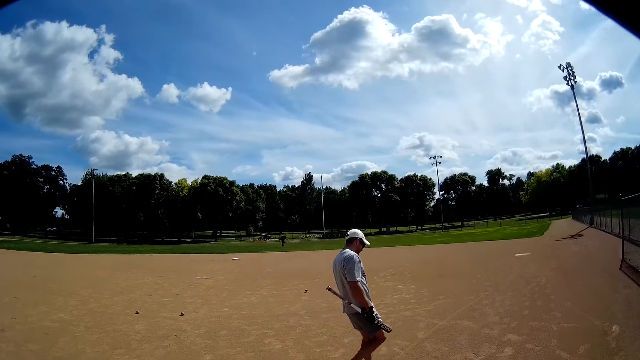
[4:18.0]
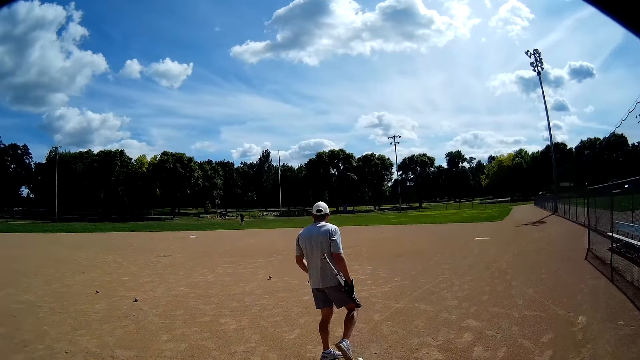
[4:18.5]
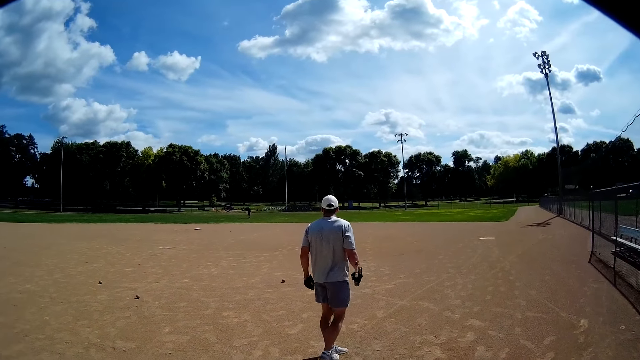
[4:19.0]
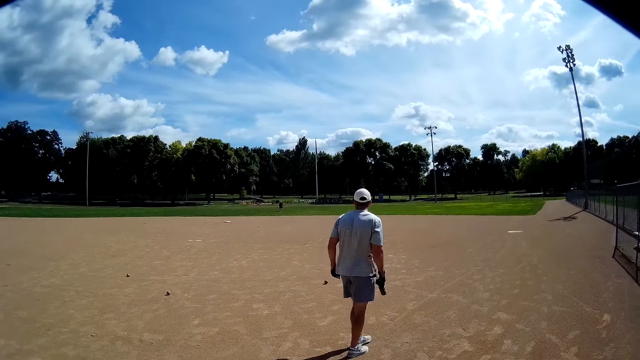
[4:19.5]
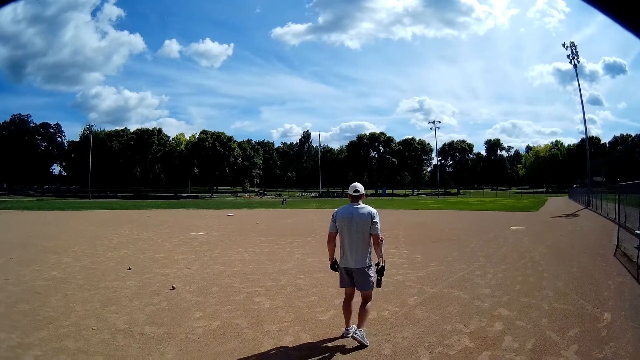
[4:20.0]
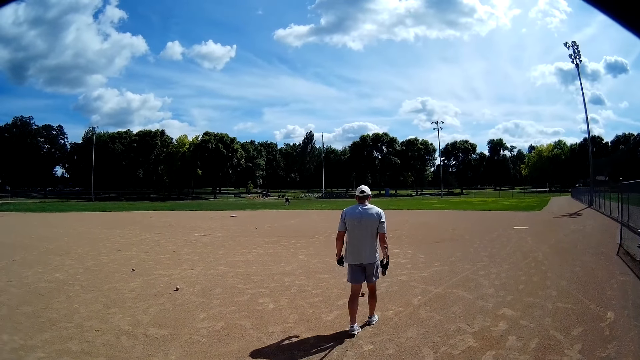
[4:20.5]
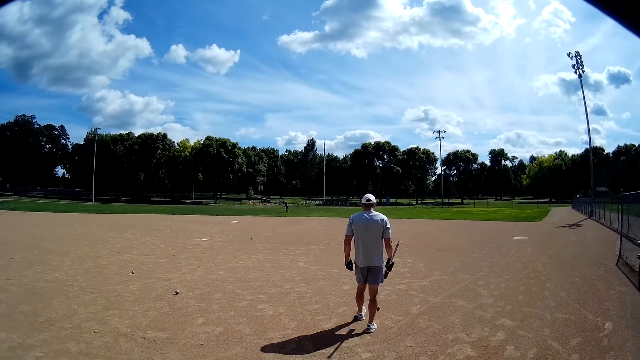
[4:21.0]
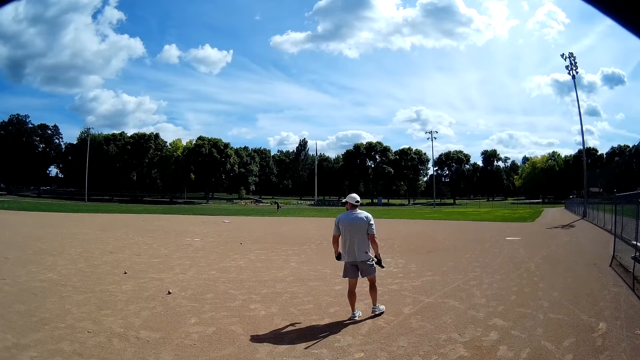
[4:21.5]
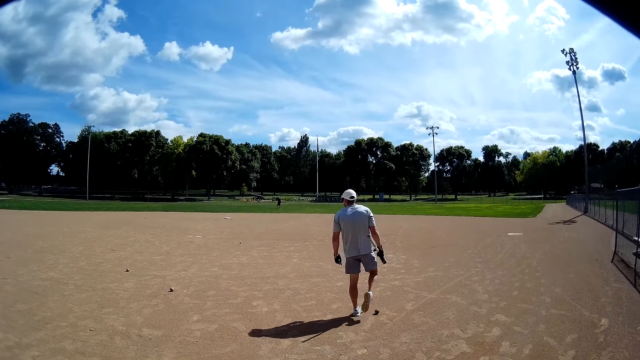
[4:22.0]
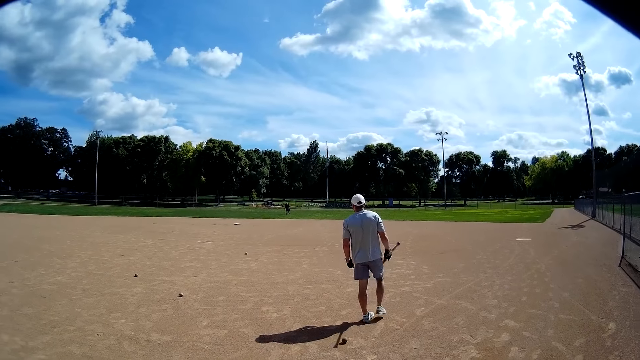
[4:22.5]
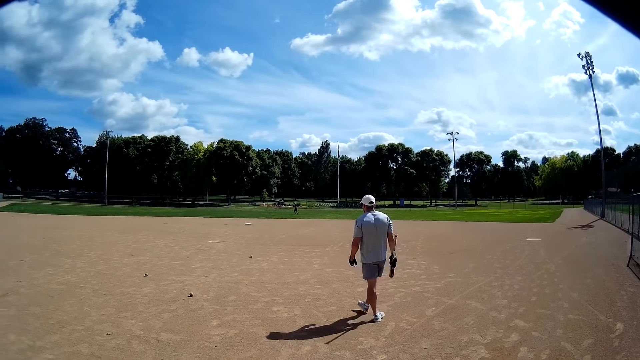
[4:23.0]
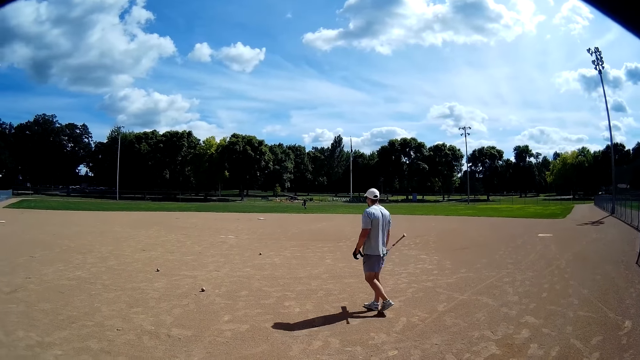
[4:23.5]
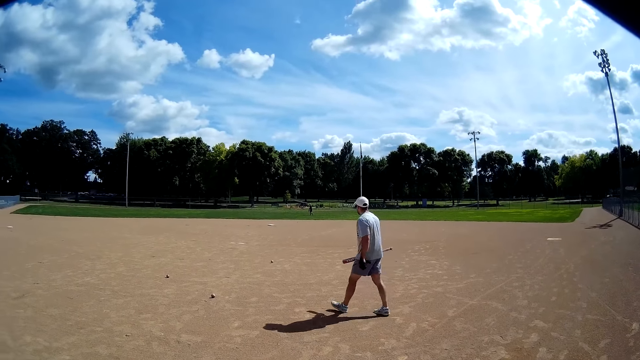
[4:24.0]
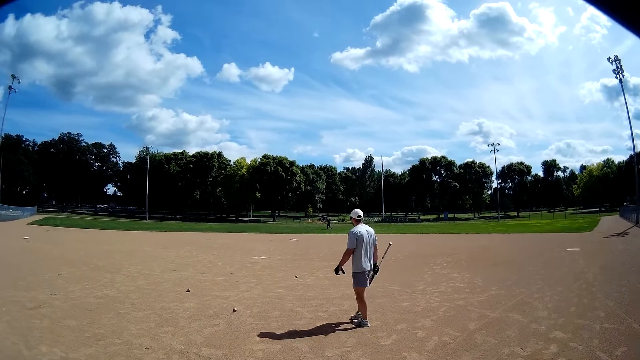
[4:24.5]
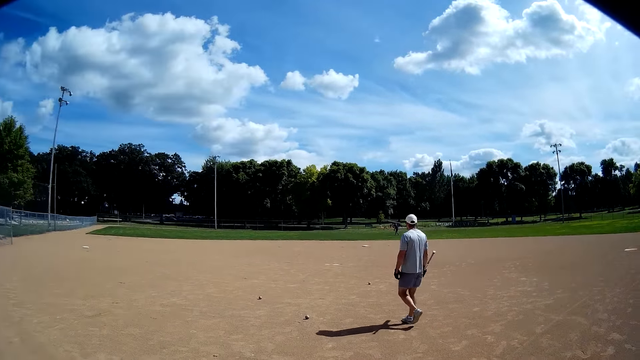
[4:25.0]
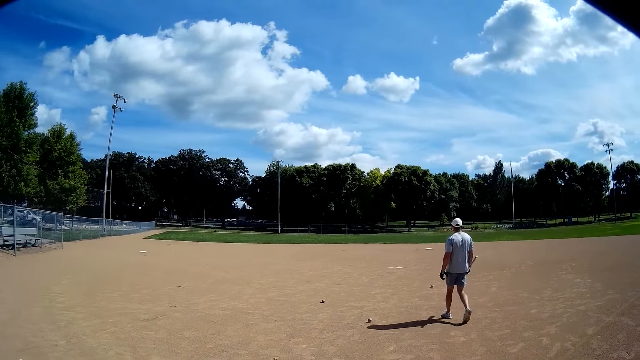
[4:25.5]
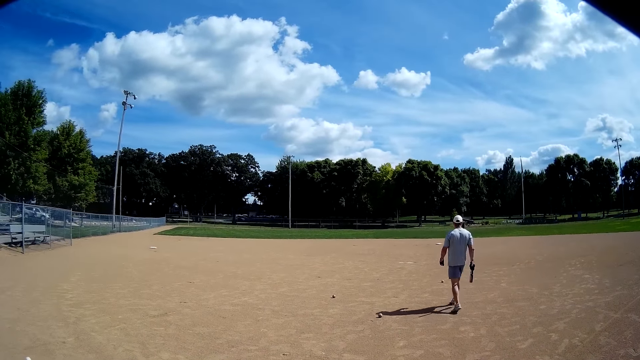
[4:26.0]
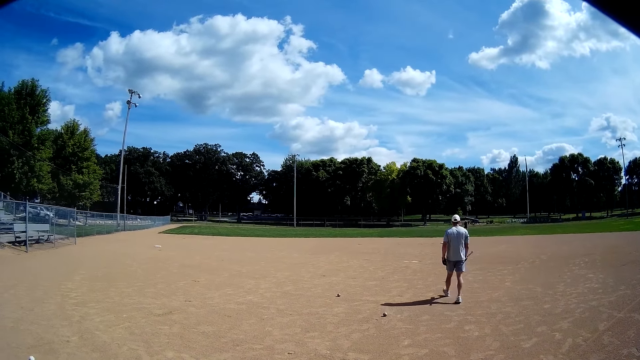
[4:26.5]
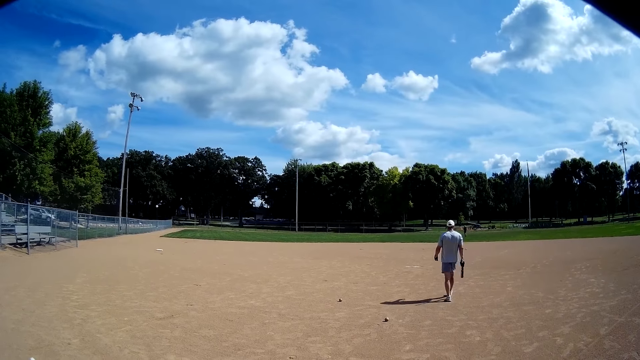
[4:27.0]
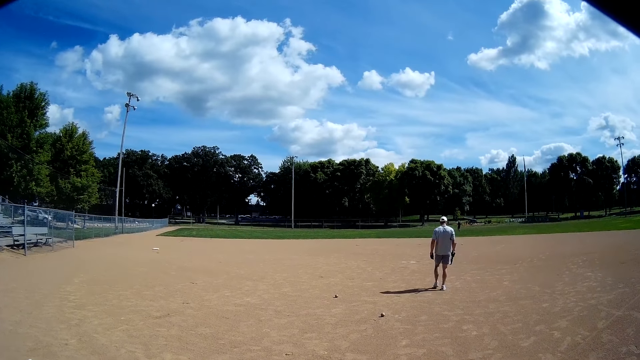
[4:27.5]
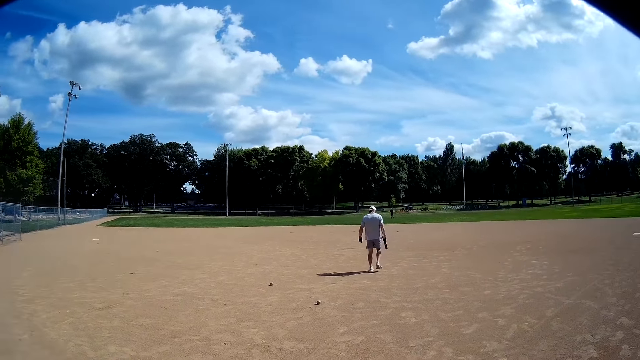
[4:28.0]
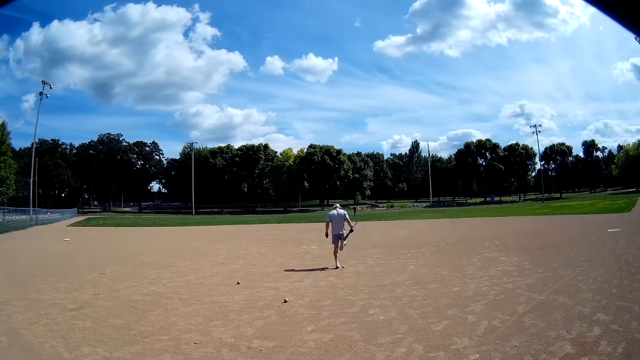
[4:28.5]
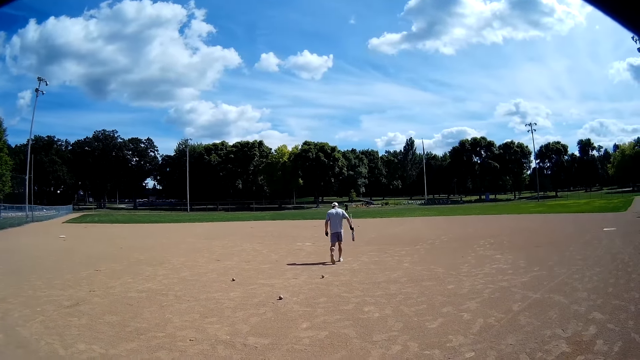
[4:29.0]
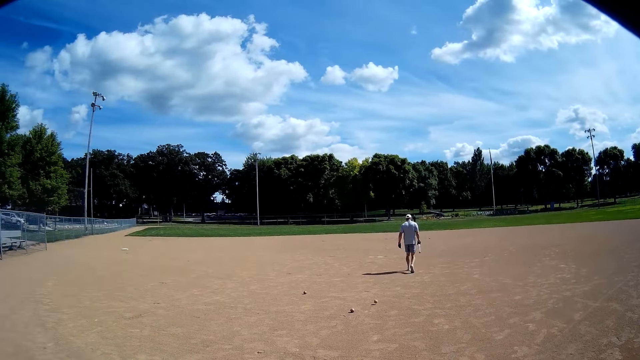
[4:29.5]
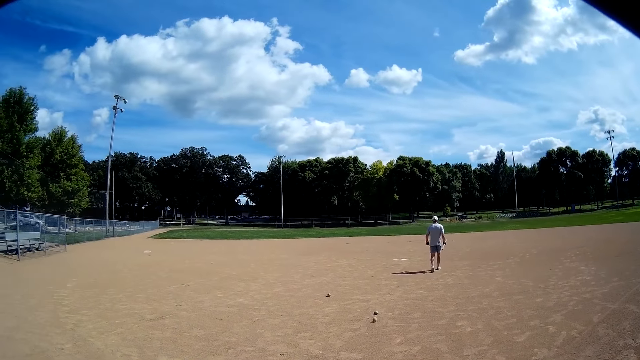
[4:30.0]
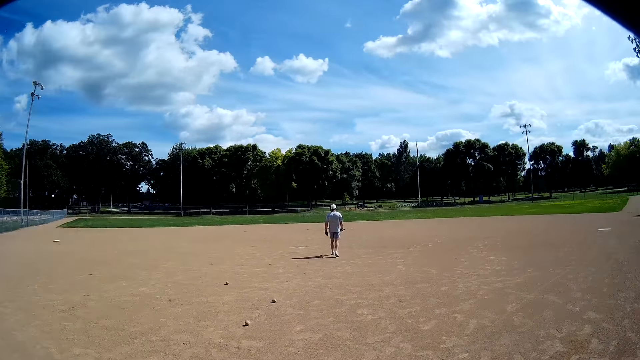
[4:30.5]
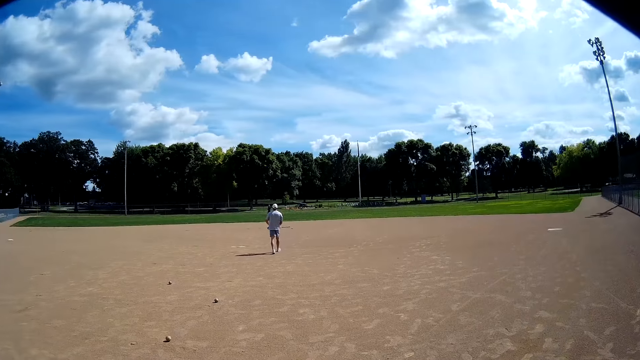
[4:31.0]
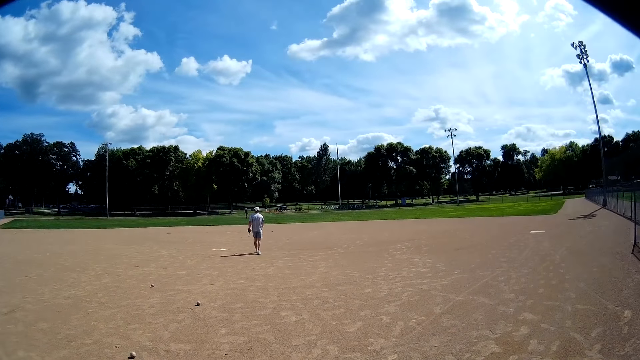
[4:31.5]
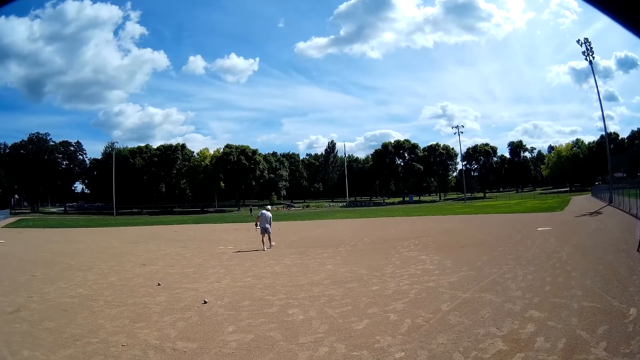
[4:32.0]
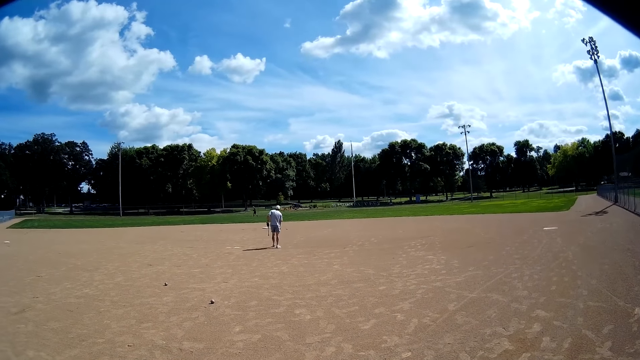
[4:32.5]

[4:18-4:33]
A man stands on the ground. The man walks around the field. The man kicks the baseball with his leg. The man walks around the field. The man kicks the baseball with his leg. The man walks around the field.

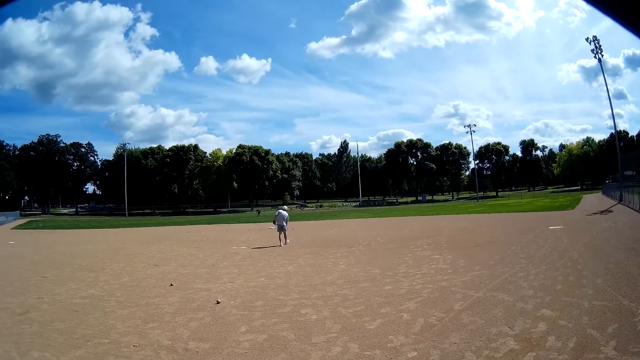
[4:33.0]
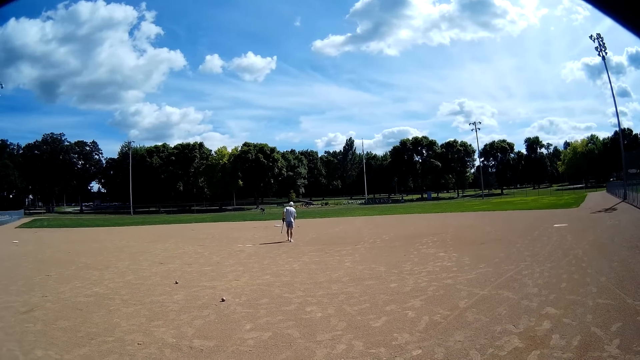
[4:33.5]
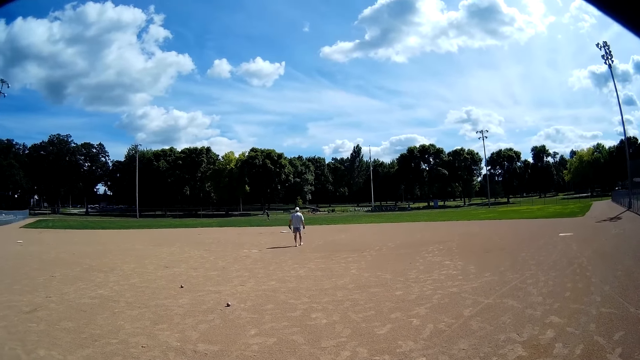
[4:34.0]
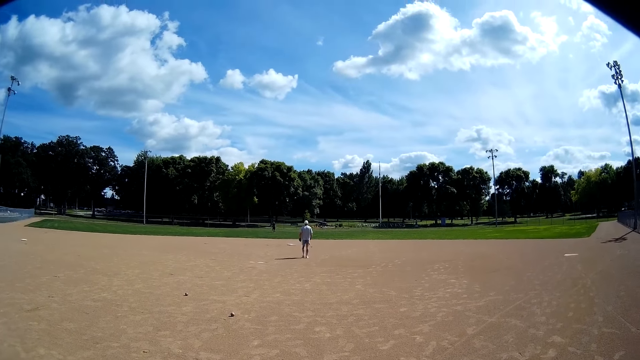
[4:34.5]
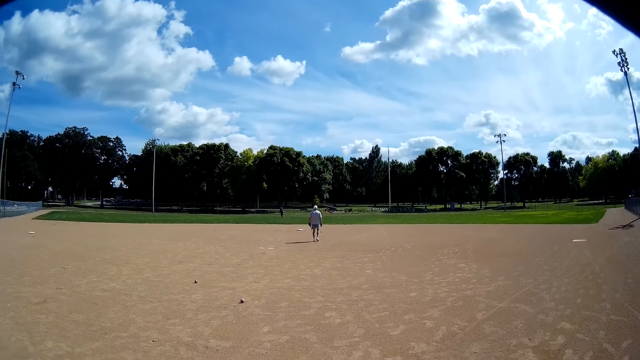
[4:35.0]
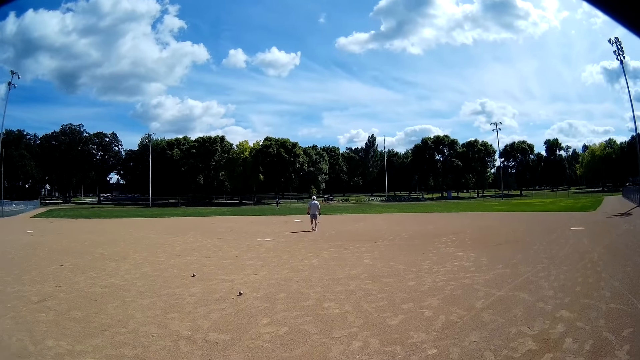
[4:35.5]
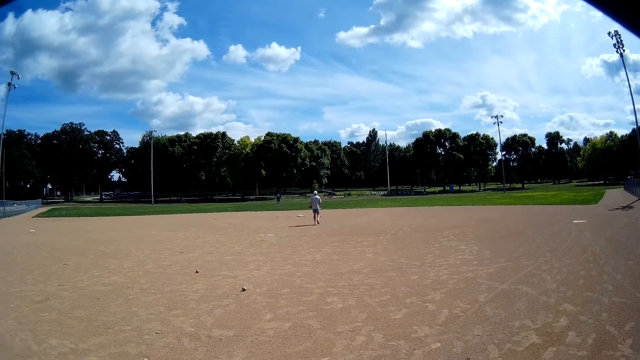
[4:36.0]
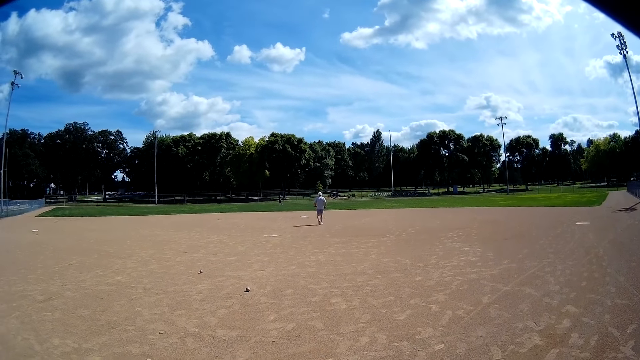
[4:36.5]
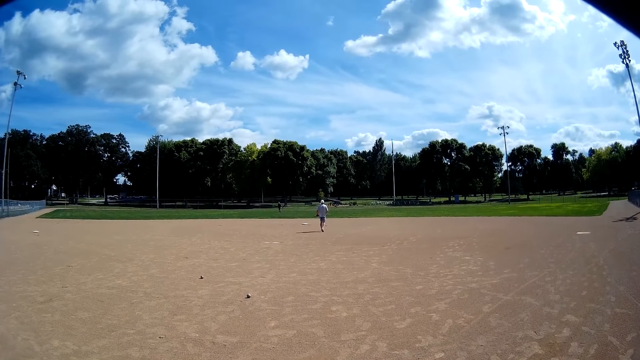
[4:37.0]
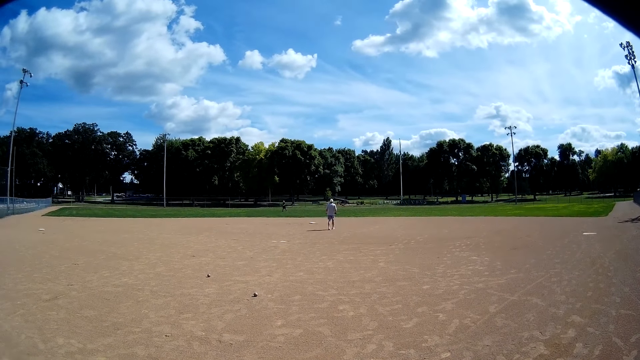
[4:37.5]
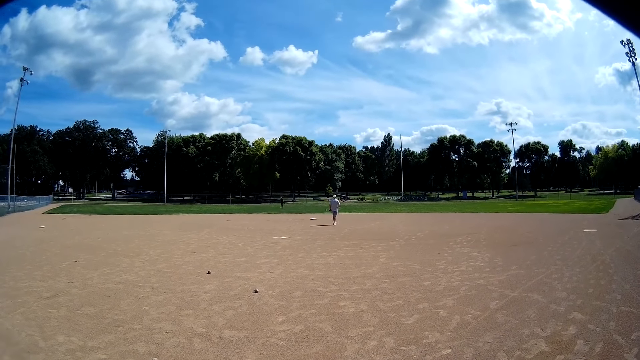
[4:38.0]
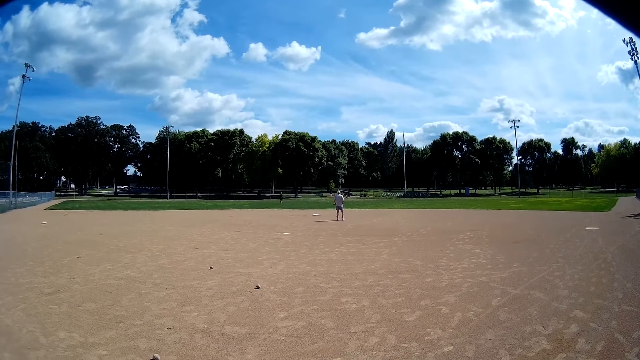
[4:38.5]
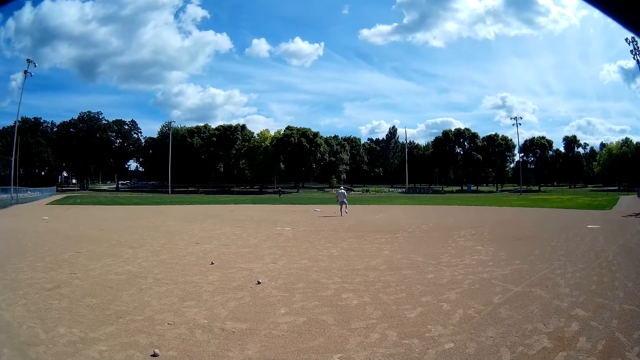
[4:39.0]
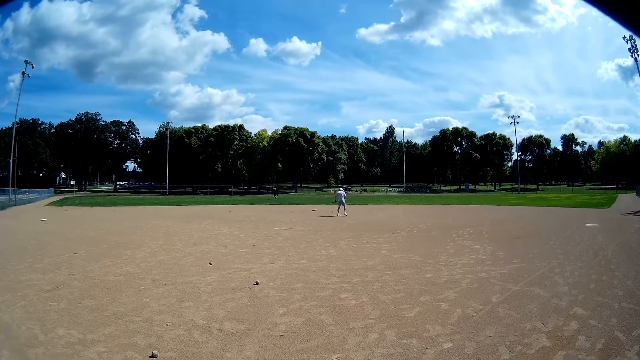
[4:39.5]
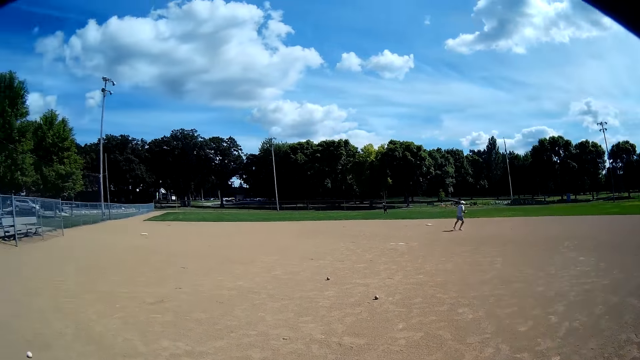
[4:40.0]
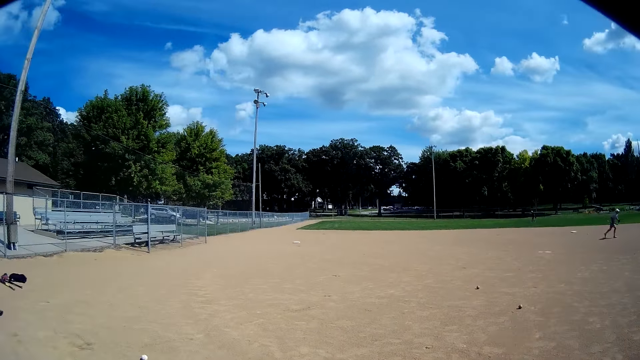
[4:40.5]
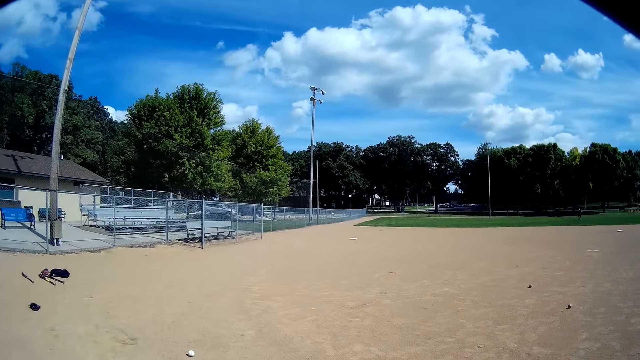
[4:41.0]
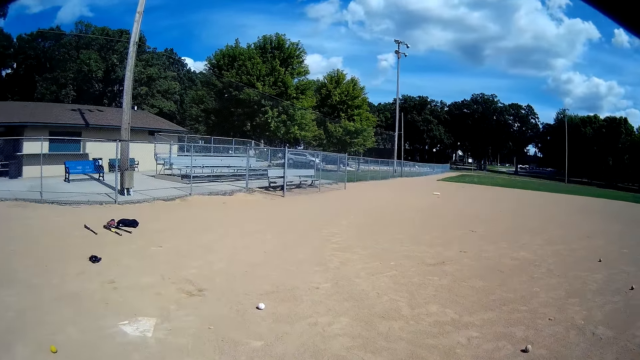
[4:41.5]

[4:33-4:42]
A man stands on the ground. The man runs around the field. The camera wearer walks around the field.
